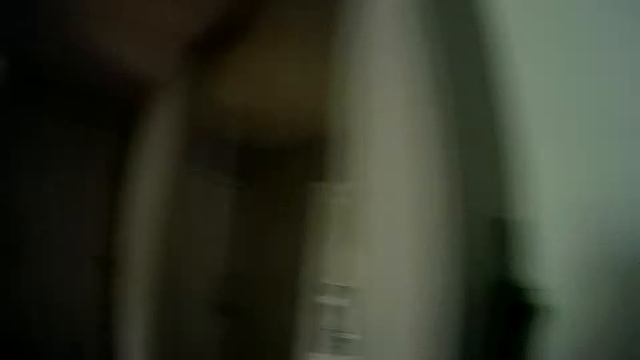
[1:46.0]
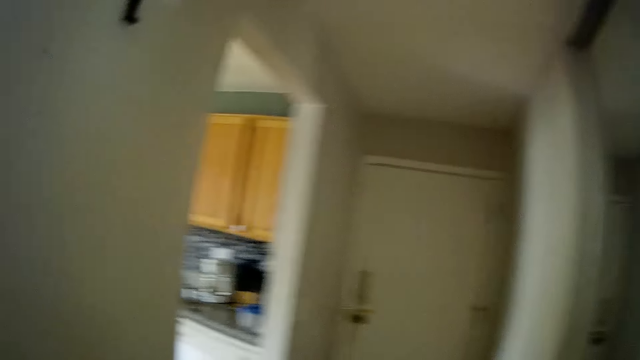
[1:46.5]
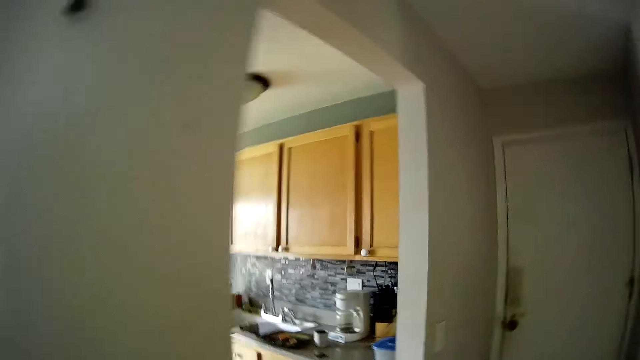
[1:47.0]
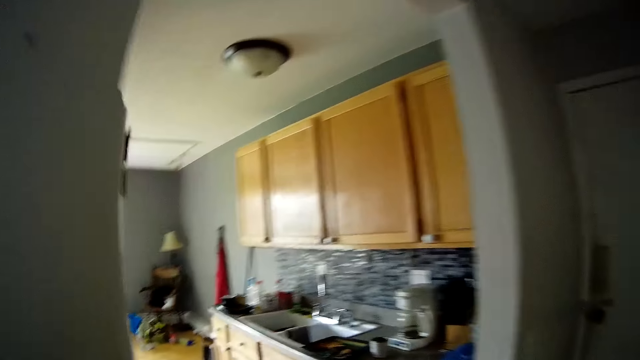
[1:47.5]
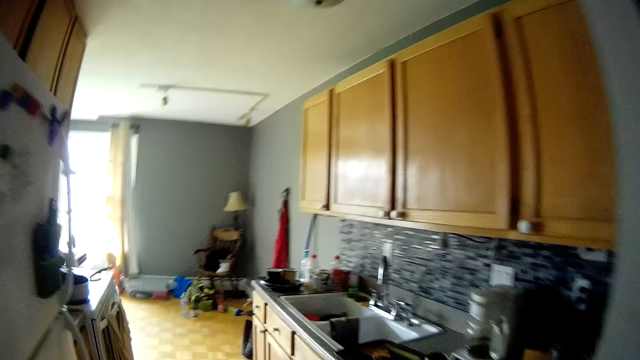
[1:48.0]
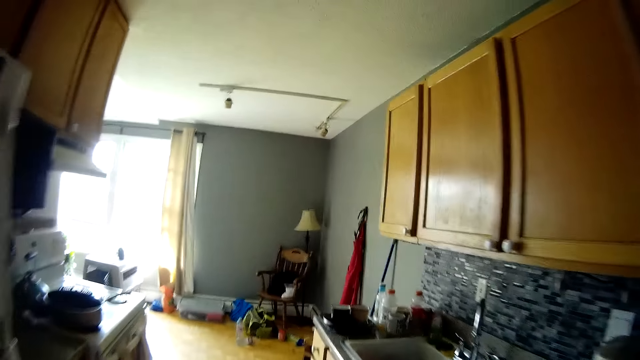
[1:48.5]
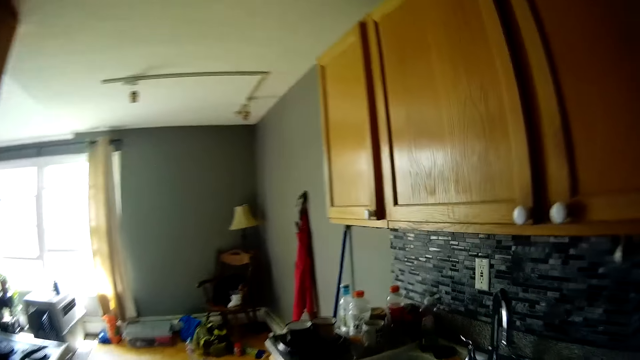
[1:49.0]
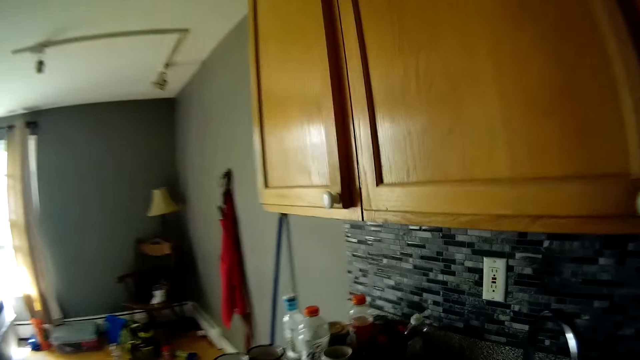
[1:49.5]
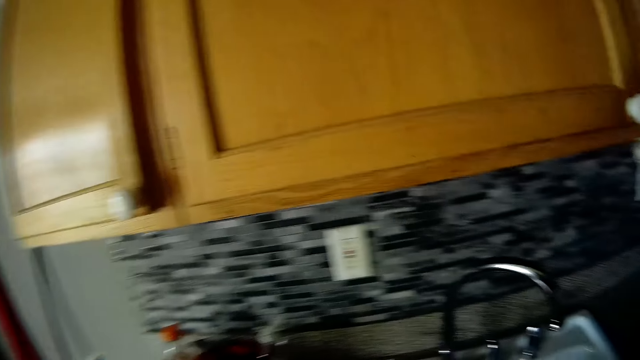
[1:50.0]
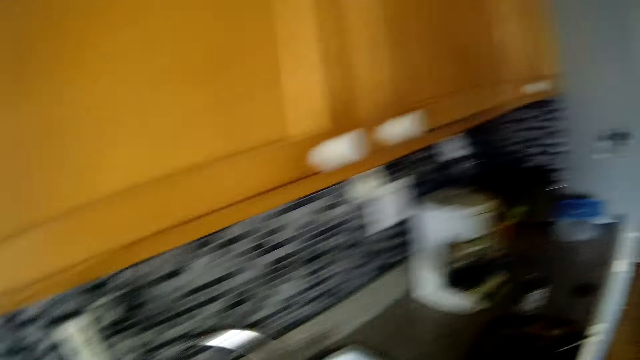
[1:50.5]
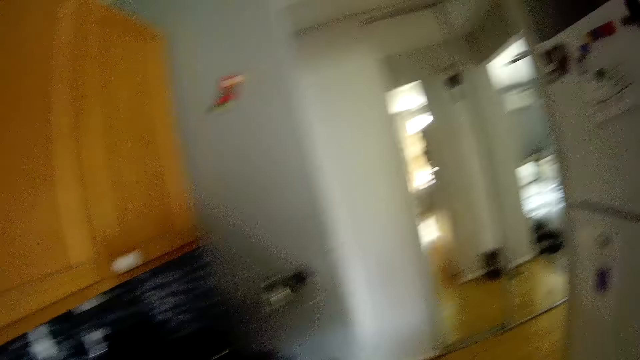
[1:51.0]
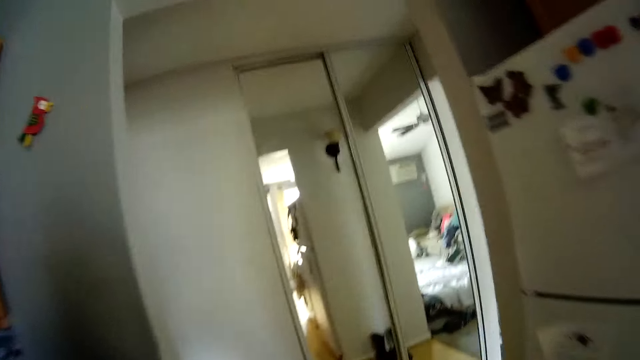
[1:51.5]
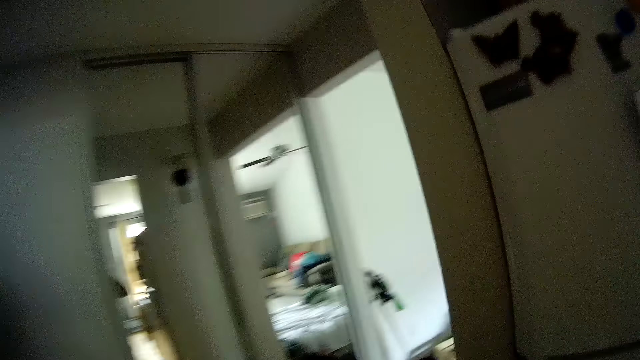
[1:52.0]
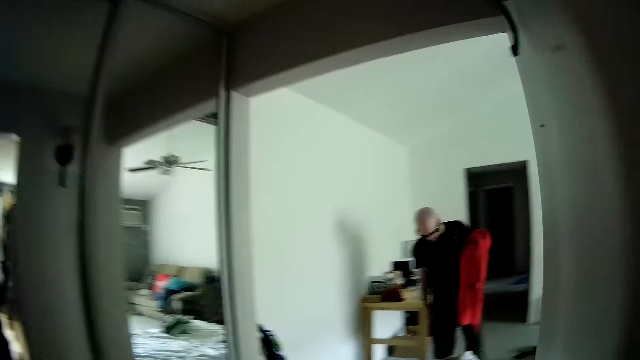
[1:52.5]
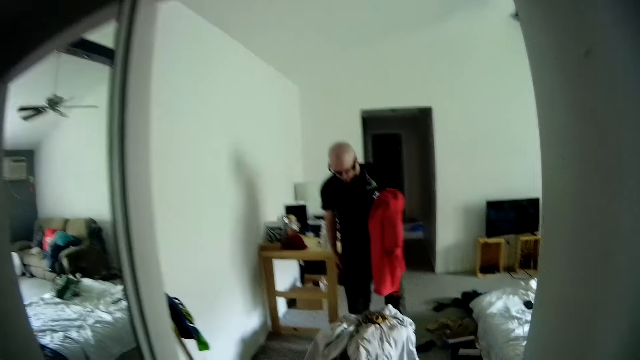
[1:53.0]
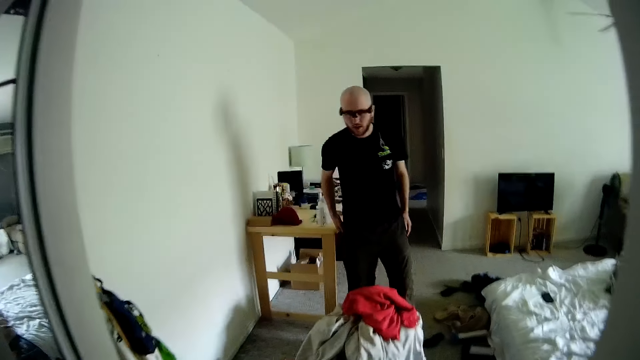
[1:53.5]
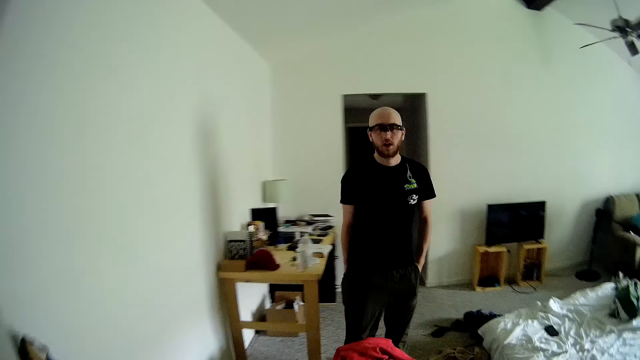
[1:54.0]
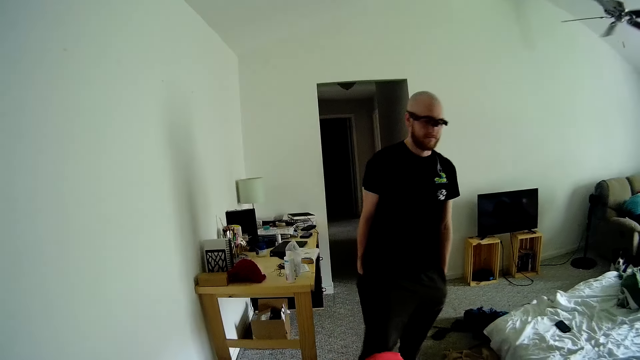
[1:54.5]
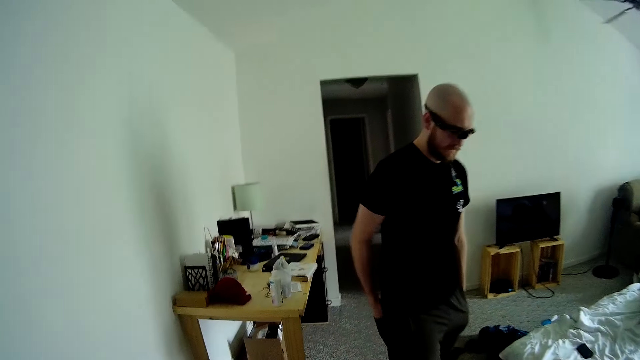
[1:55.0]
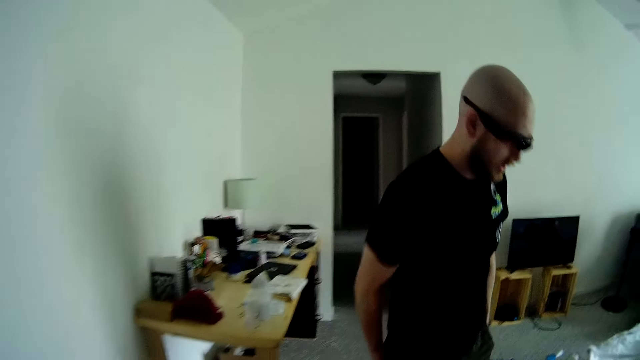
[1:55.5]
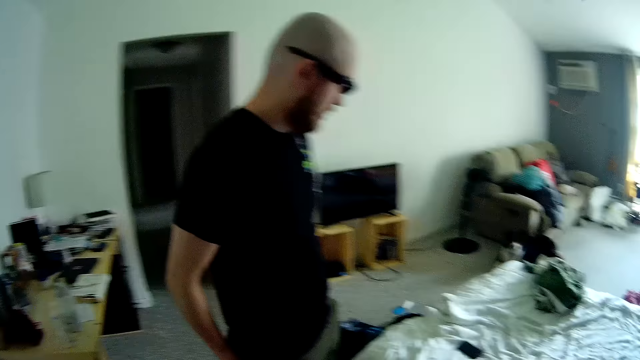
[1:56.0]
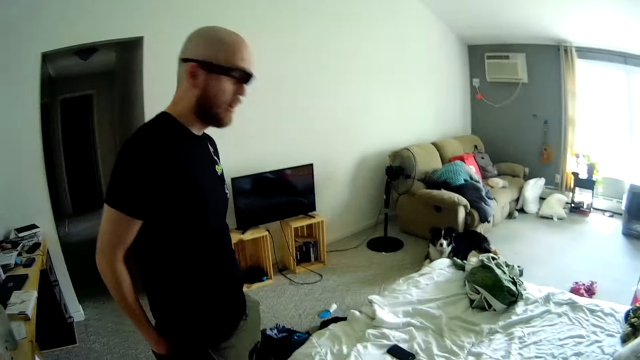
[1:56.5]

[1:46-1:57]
The camera wearer enters the kitchen from the doorway. They put something down. They walk back and enter the doorway from the room. A man drops a cloth on the clothes in the basket on the floor with his left hand.

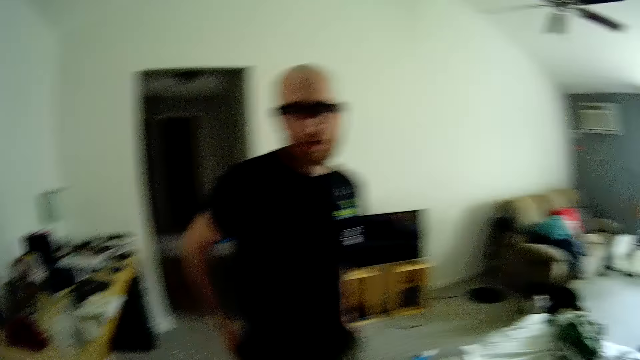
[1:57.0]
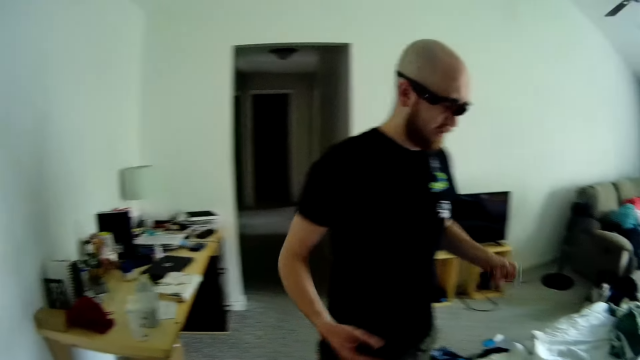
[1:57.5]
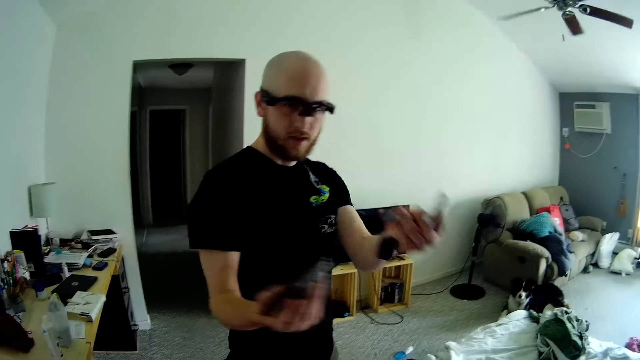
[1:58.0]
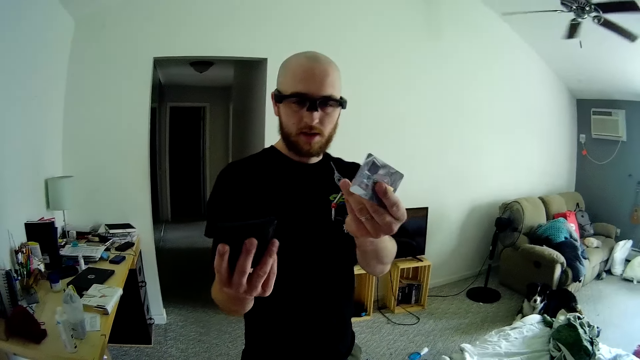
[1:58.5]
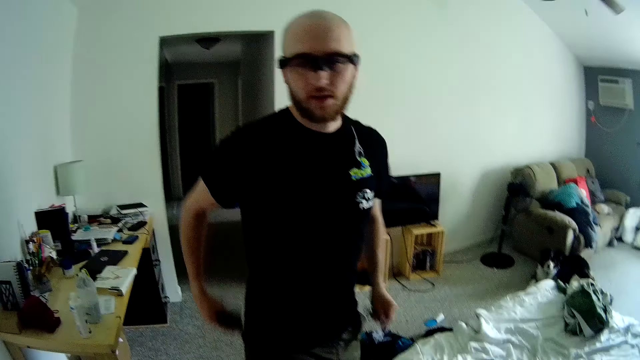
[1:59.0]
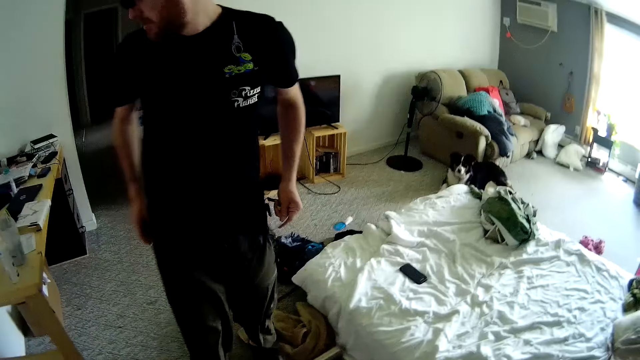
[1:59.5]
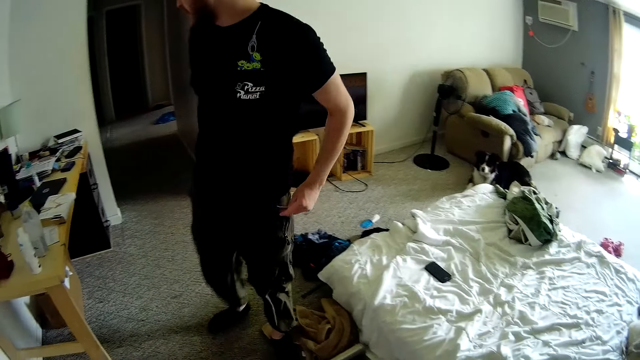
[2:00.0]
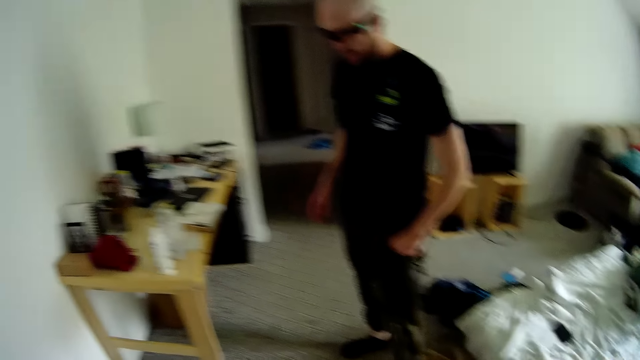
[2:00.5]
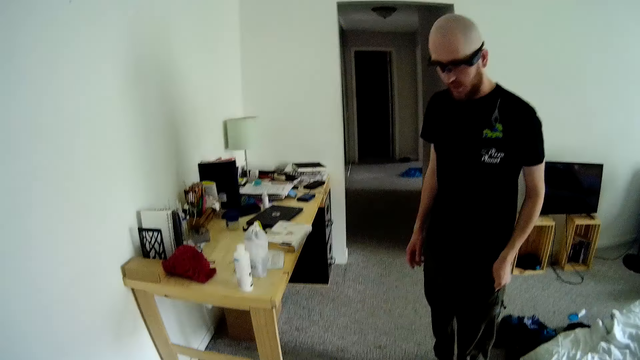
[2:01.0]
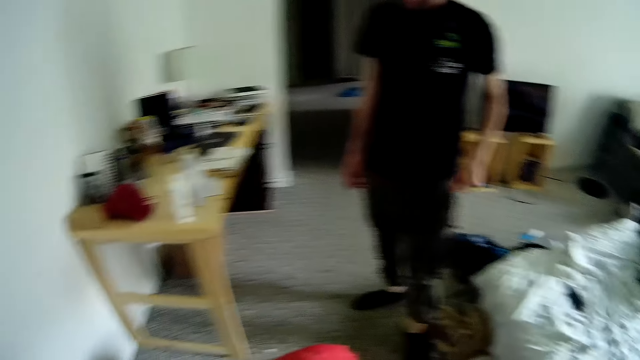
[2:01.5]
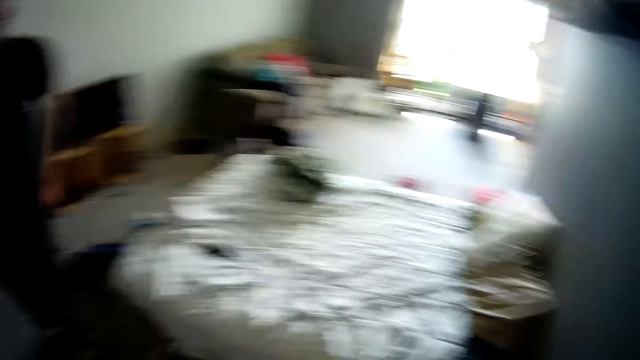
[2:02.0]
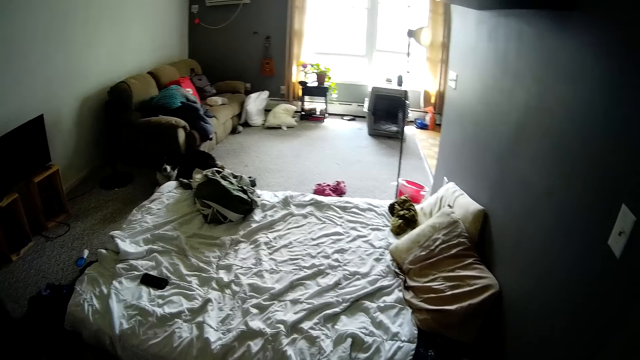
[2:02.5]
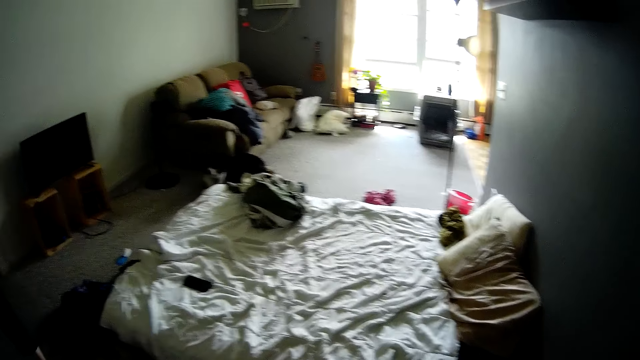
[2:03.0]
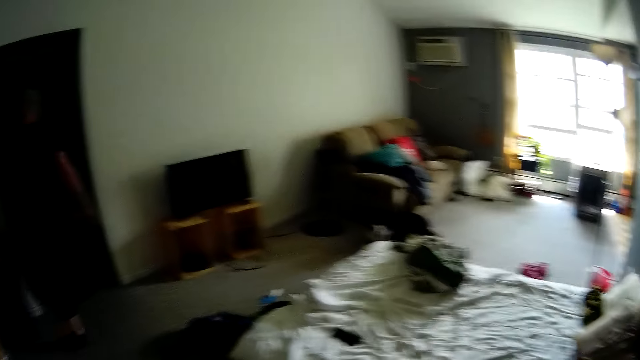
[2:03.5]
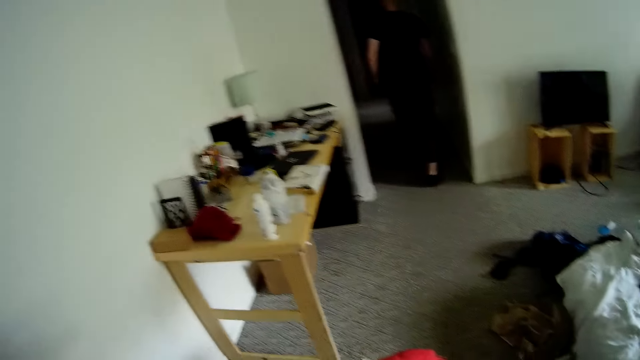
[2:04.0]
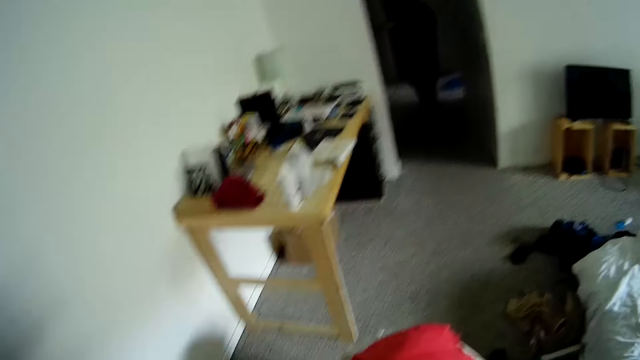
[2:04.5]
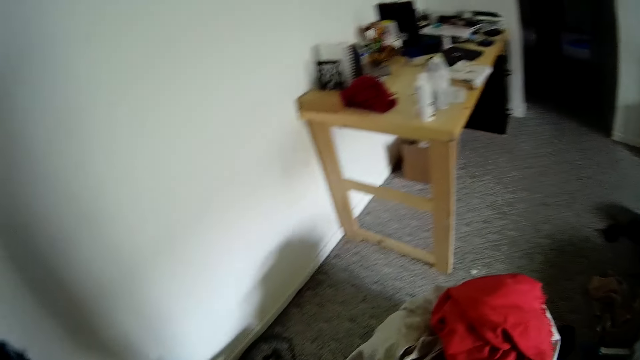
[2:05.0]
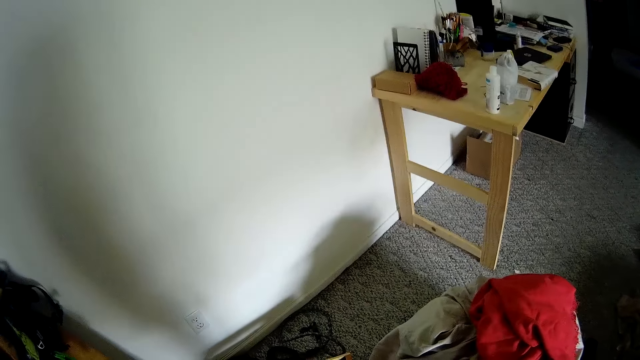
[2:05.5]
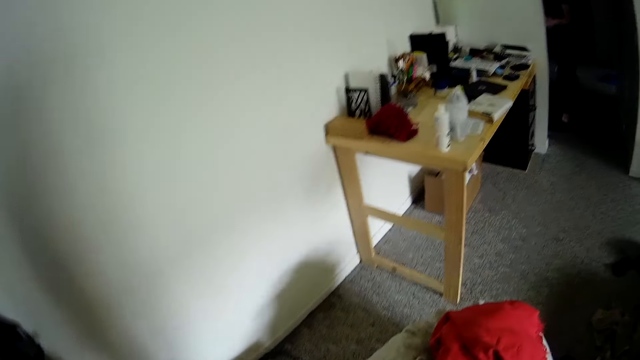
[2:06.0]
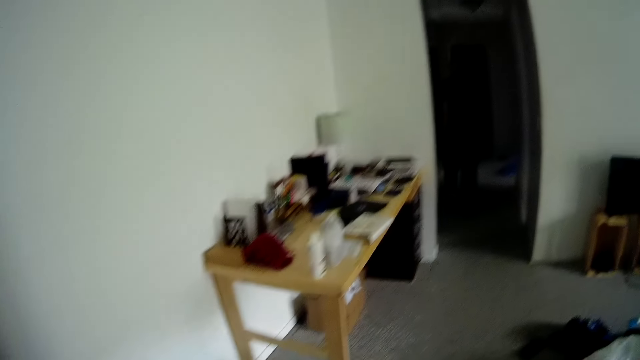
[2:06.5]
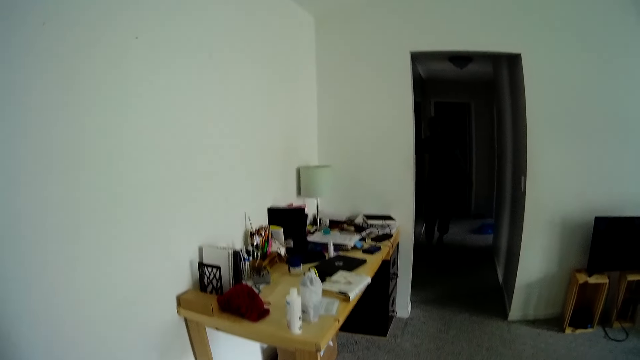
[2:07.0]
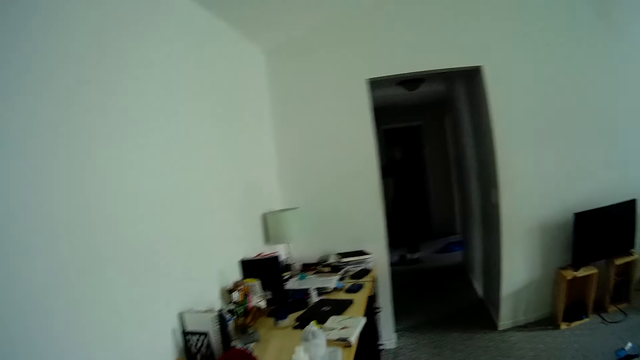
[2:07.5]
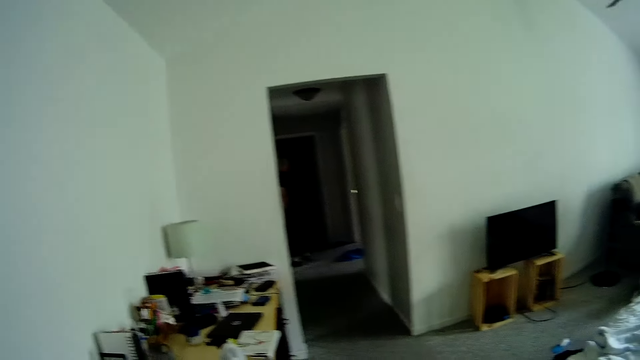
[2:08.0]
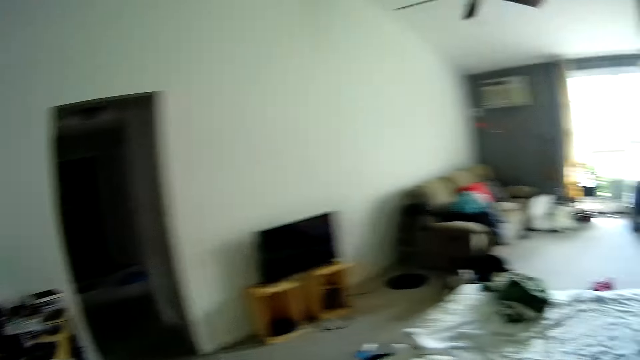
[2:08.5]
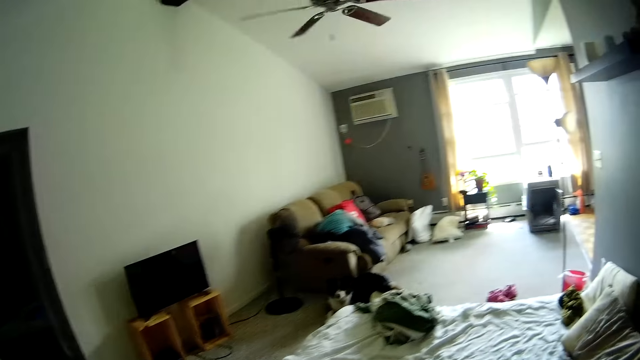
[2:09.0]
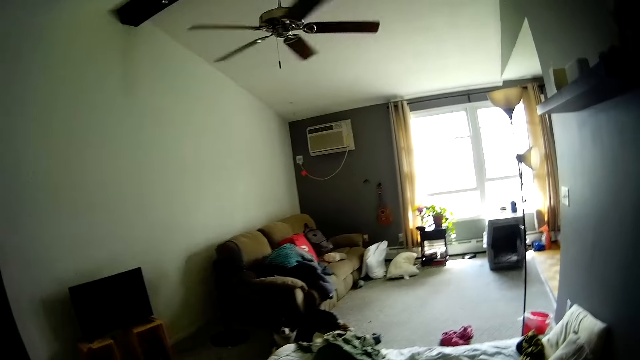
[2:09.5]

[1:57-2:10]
A man shows items to the camera wearer. The man puts the items in the pocket. The man enters the doorway from the sitting room.
